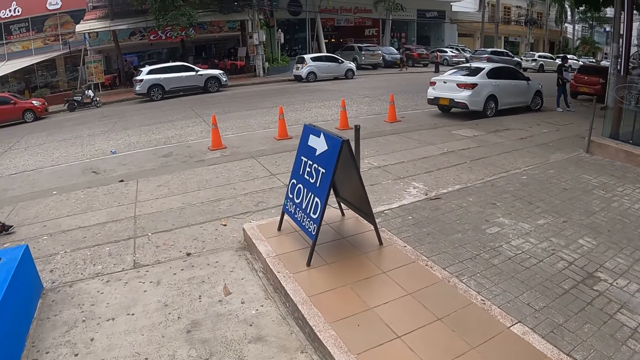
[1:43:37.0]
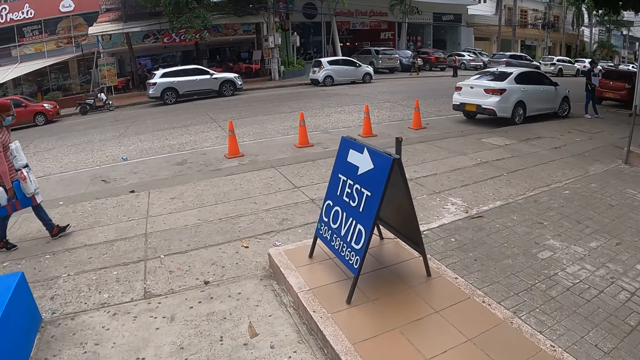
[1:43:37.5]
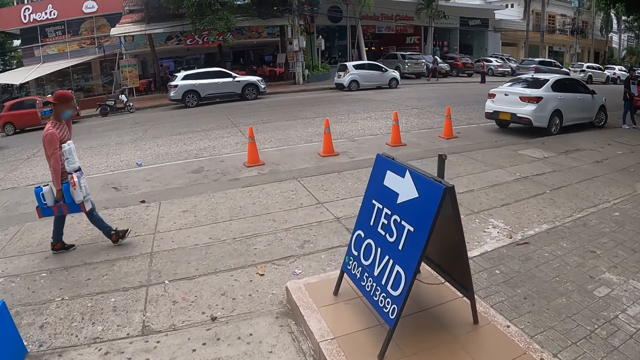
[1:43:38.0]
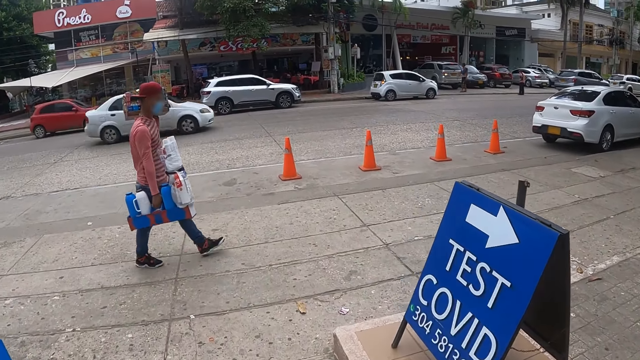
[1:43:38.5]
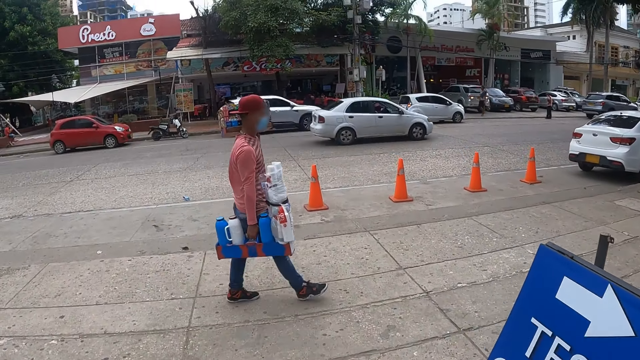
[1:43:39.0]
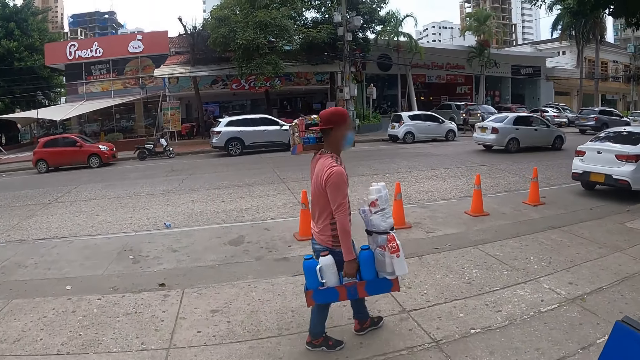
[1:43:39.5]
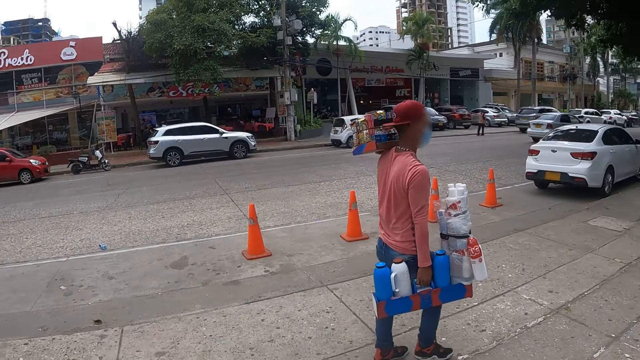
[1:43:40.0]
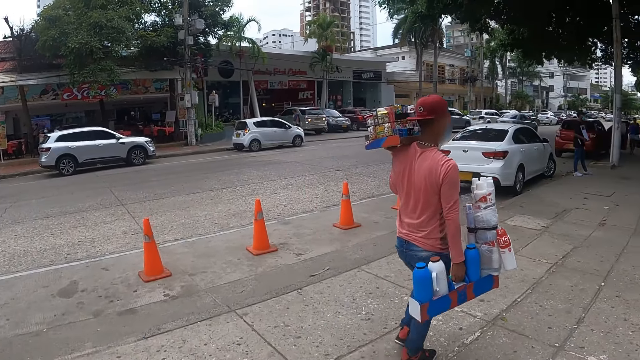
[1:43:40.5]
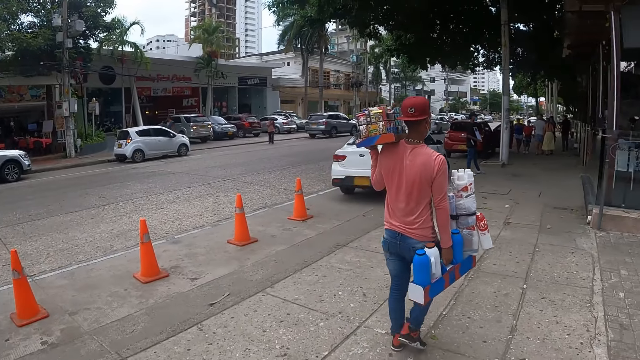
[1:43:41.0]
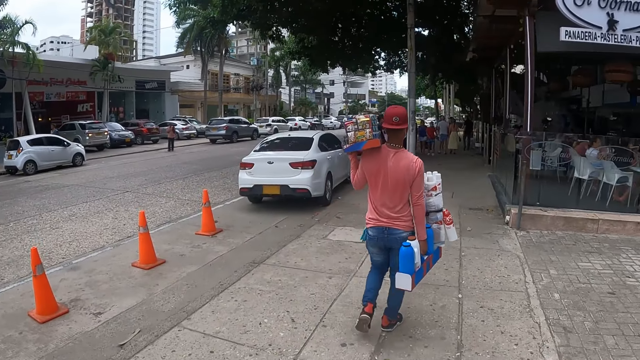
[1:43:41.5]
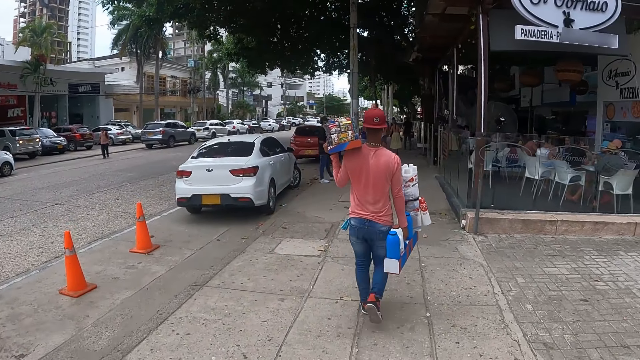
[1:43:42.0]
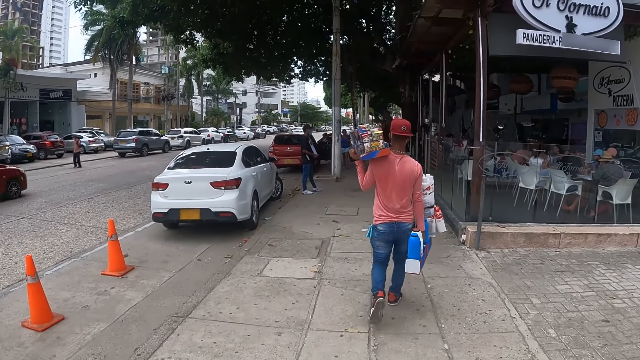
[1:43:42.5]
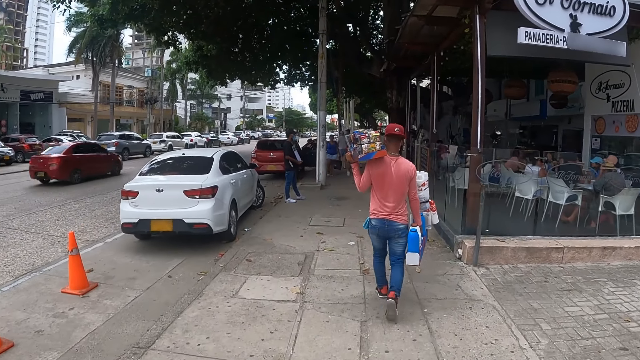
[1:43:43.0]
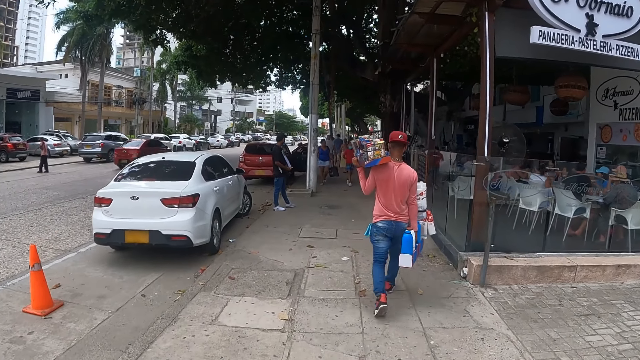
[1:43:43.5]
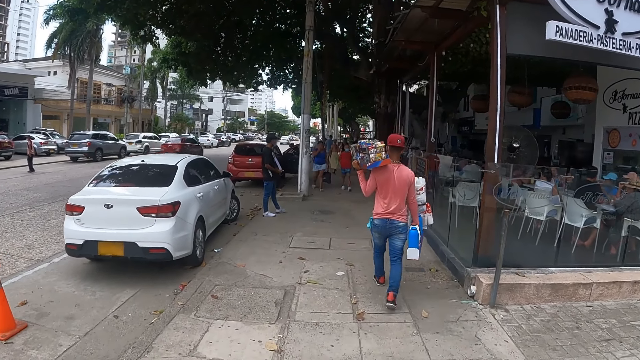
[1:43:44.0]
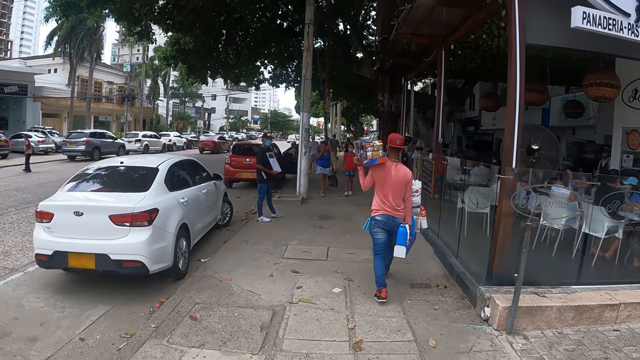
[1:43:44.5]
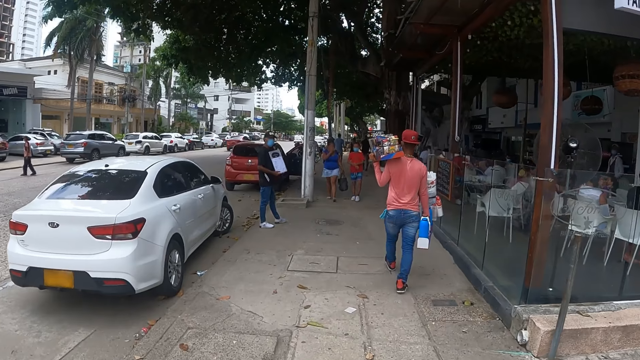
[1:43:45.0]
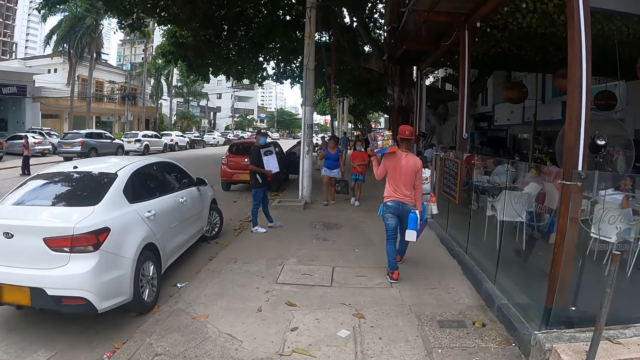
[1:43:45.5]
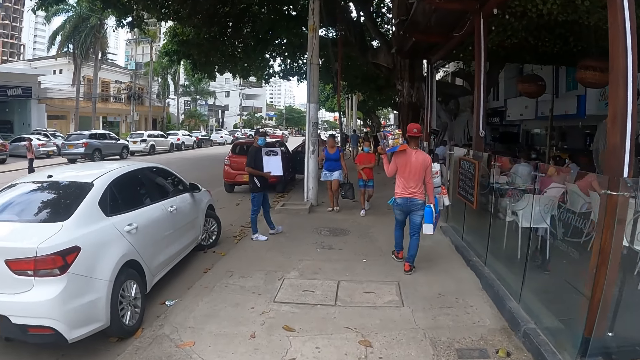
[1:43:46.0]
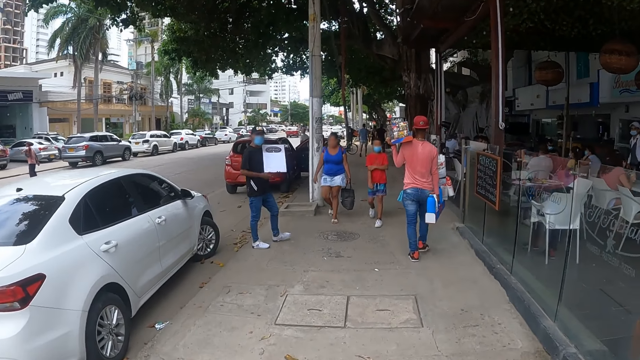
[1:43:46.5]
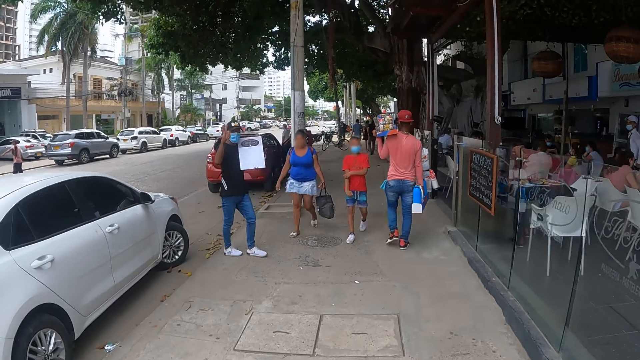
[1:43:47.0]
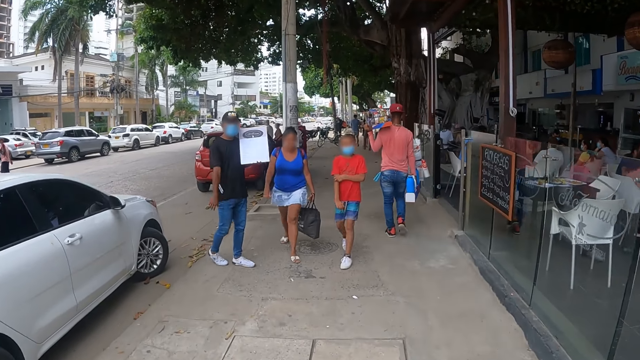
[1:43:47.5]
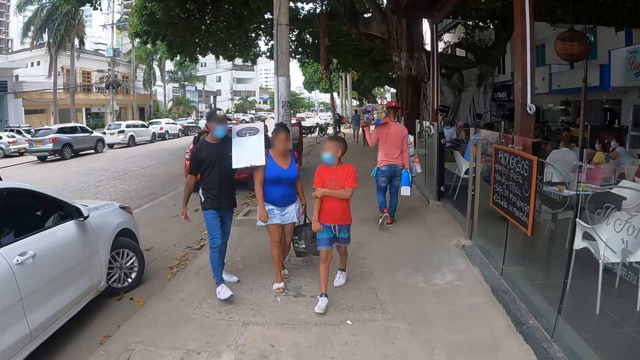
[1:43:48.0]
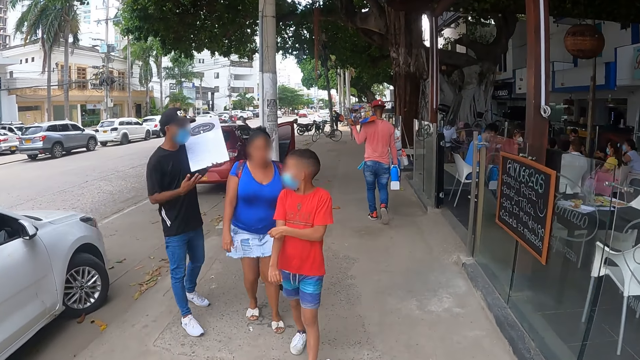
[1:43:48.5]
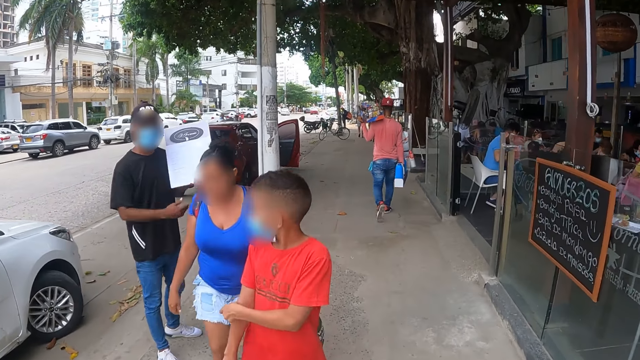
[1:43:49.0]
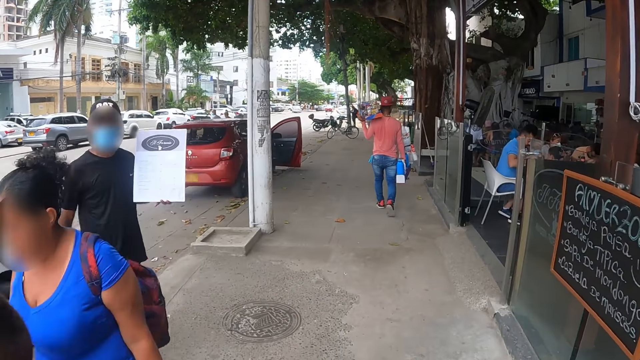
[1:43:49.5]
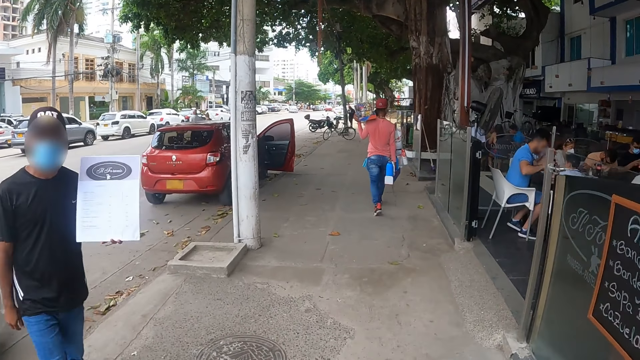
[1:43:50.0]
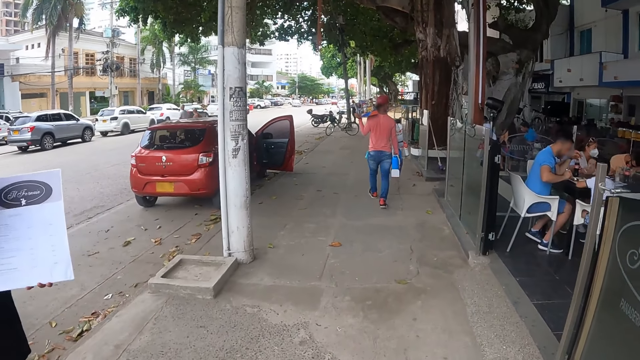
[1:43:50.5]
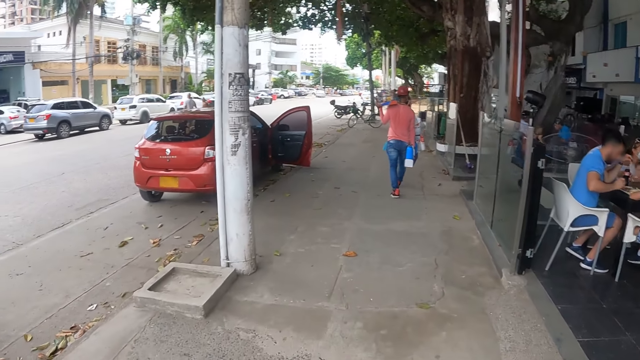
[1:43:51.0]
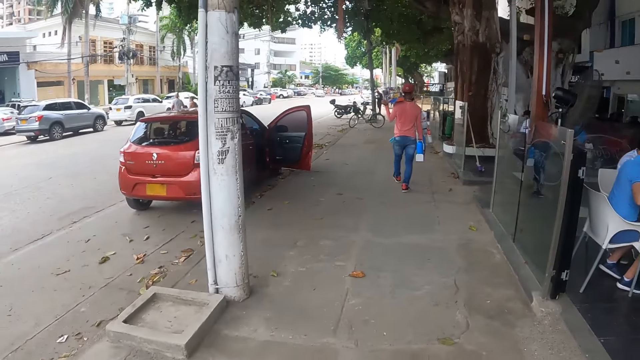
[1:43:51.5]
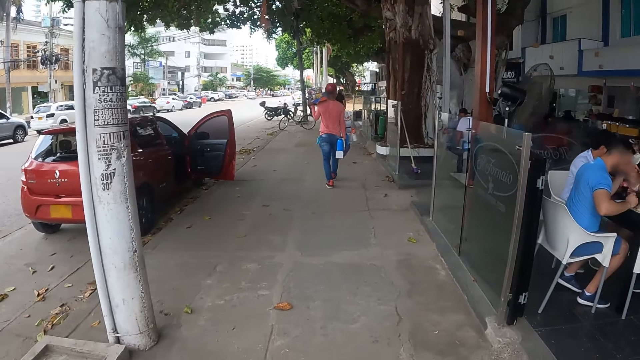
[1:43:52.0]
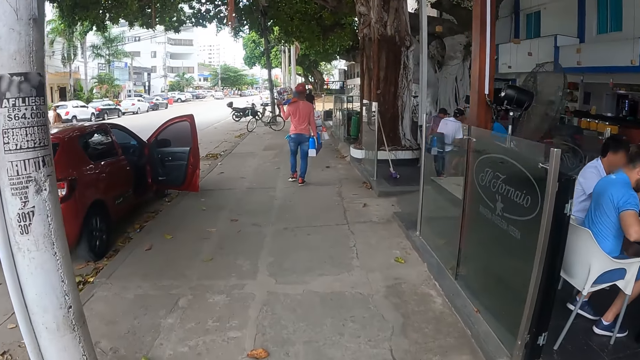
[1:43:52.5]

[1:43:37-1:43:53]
The camera wearer walks around. They look around. They walk around. They walk down the street. A man interacts with the camera wearer.

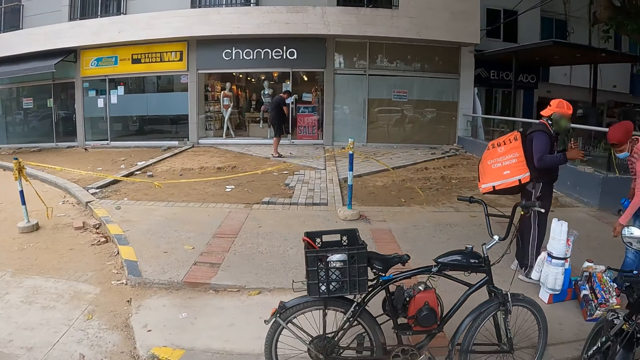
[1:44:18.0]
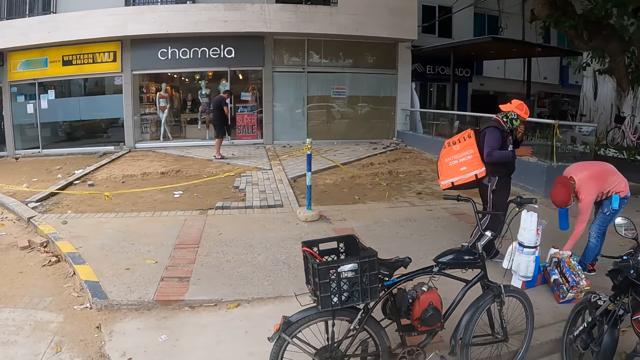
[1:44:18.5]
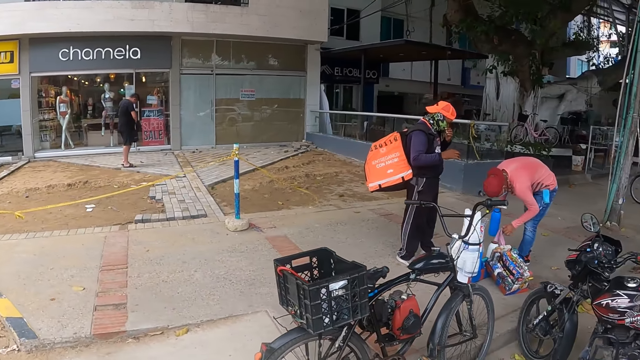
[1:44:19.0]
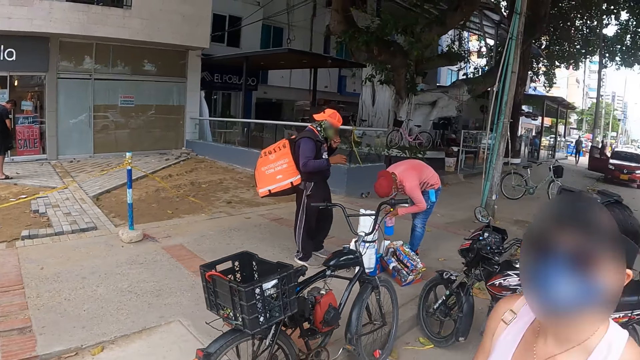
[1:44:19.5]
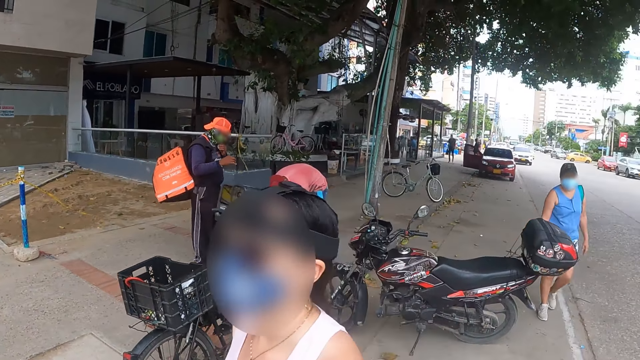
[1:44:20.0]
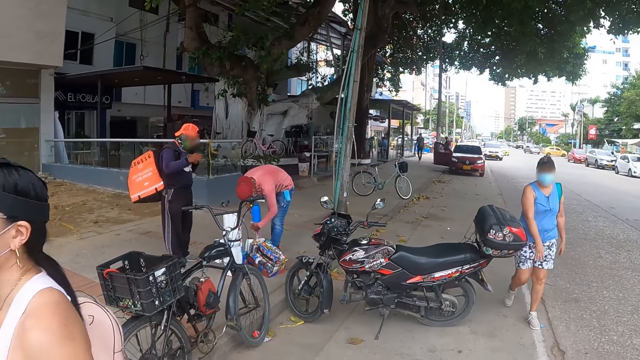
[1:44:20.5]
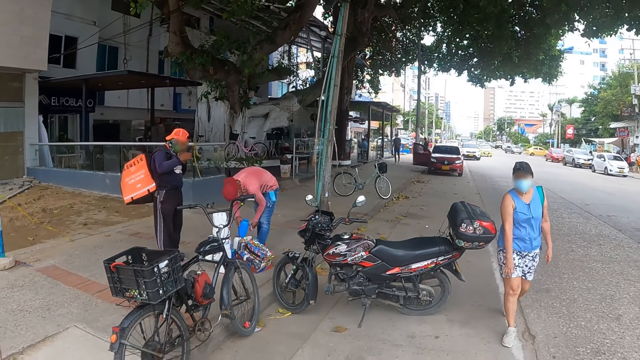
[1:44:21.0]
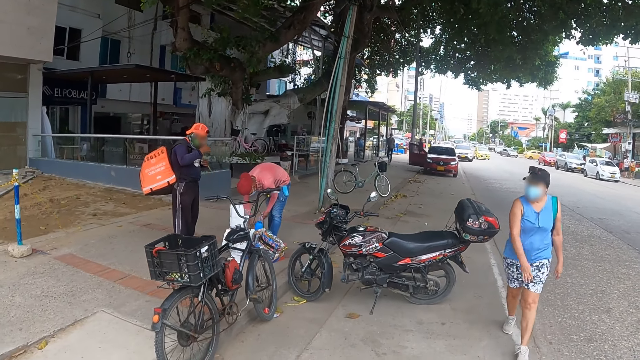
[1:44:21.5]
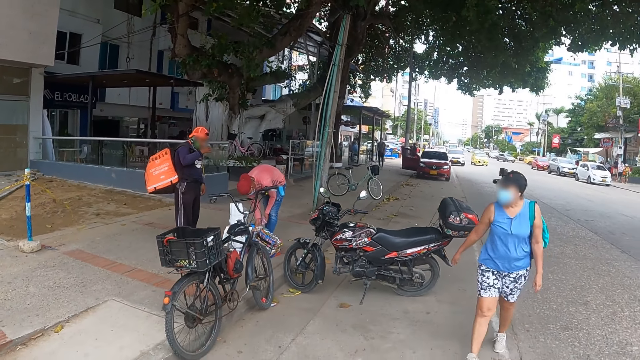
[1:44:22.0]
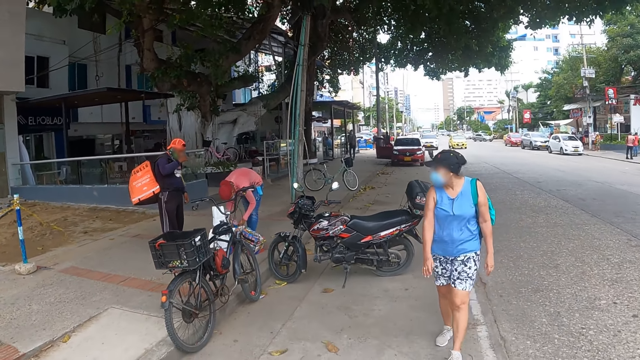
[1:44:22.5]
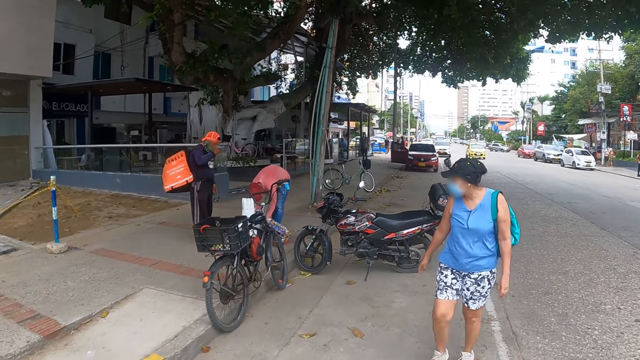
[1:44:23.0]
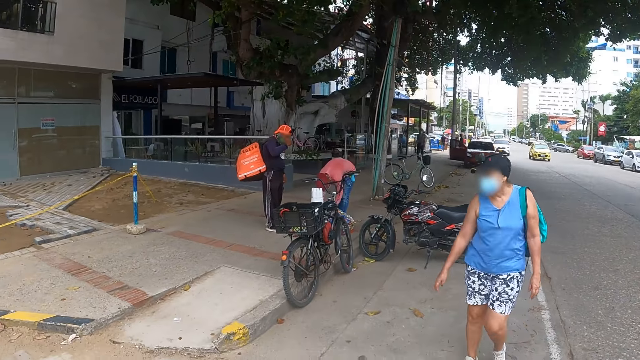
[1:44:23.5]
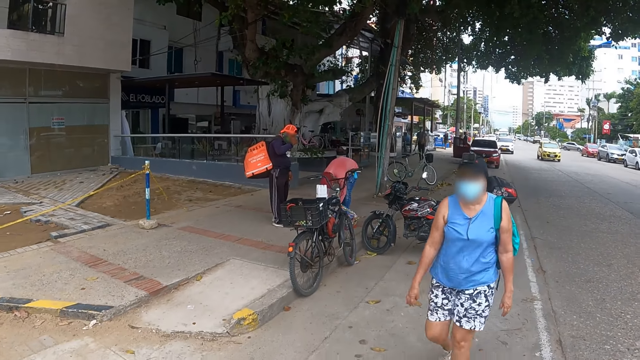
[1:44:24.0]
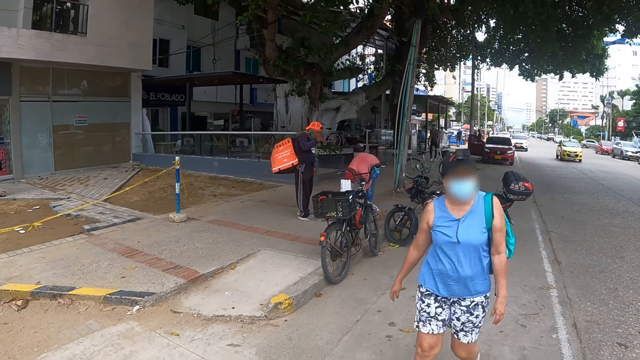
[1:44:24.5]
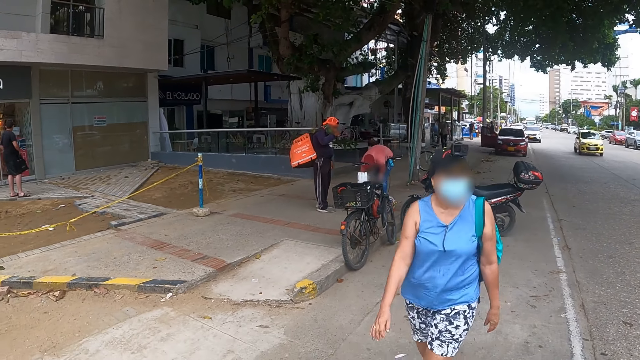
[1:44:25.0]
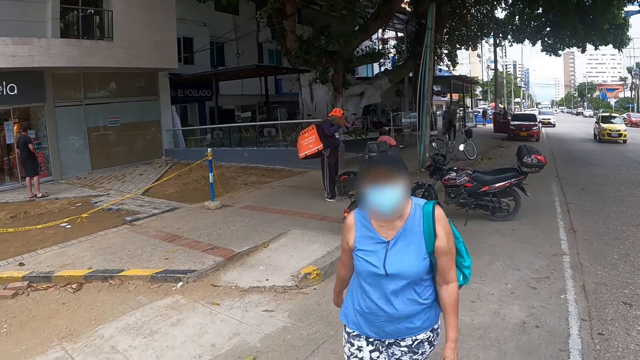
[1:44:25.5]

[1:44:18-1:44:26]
The camera wearer looks back.
